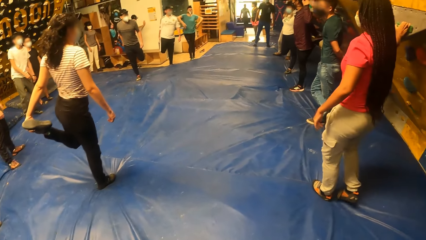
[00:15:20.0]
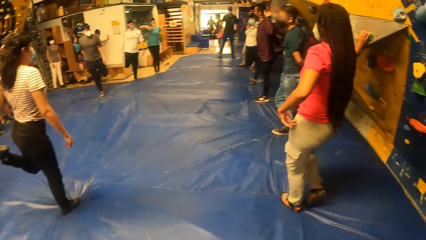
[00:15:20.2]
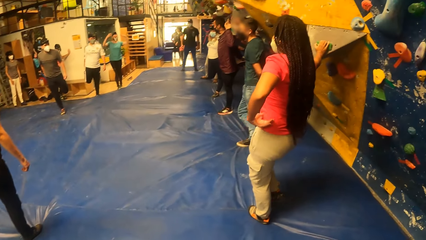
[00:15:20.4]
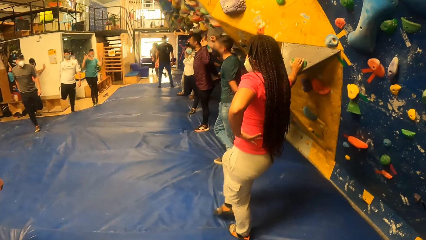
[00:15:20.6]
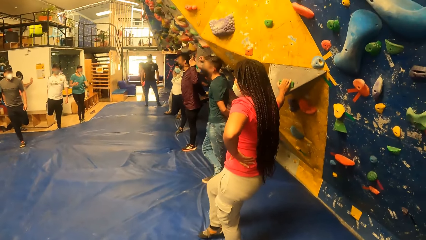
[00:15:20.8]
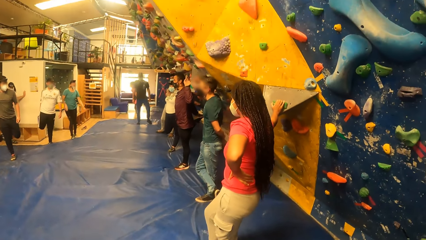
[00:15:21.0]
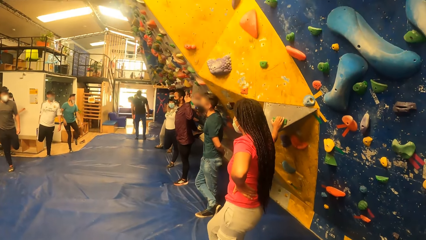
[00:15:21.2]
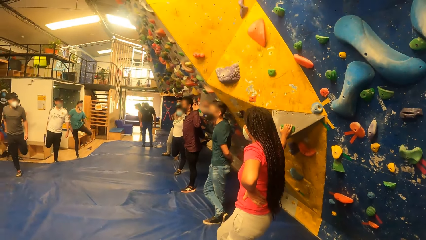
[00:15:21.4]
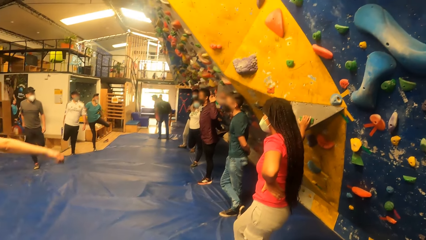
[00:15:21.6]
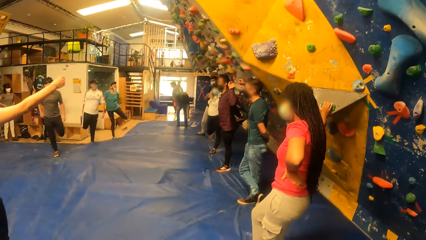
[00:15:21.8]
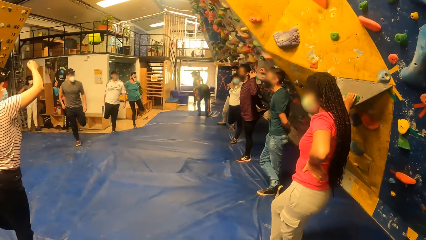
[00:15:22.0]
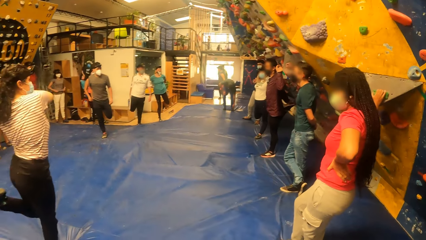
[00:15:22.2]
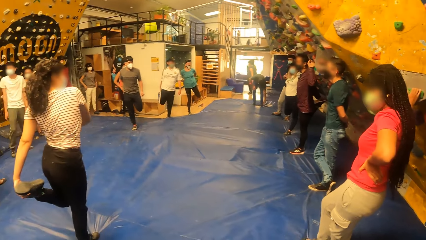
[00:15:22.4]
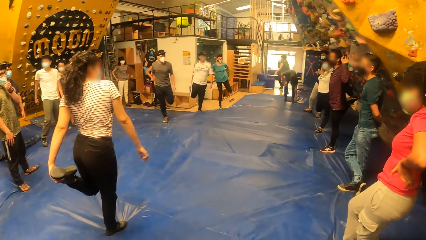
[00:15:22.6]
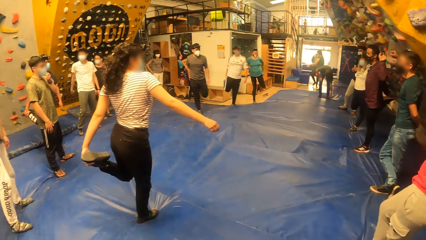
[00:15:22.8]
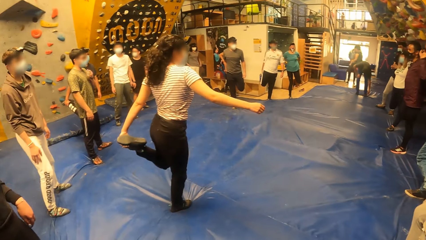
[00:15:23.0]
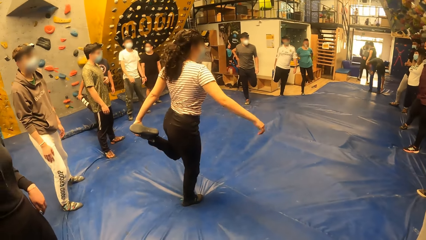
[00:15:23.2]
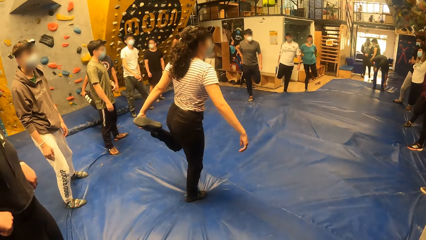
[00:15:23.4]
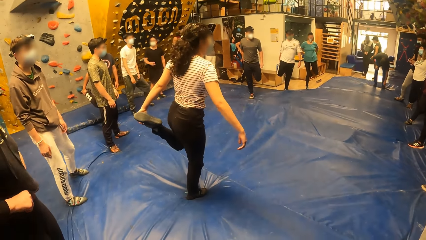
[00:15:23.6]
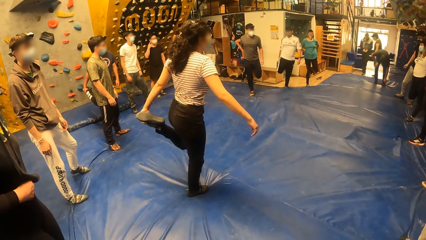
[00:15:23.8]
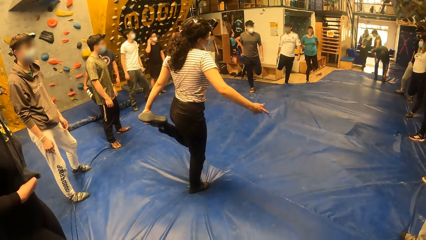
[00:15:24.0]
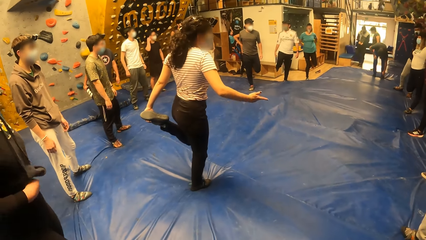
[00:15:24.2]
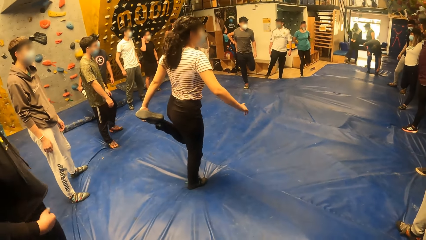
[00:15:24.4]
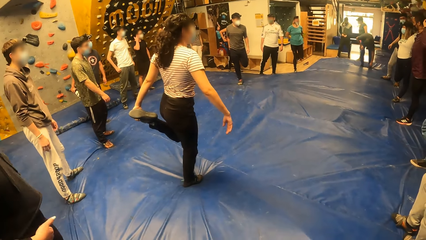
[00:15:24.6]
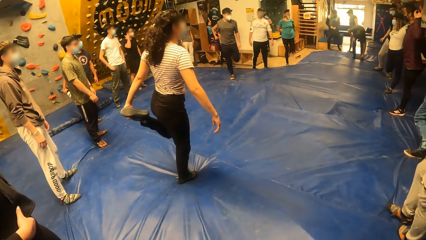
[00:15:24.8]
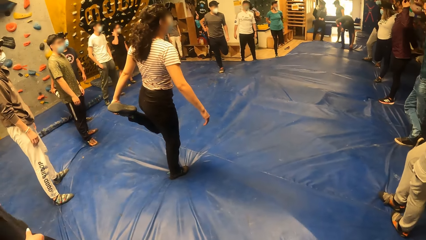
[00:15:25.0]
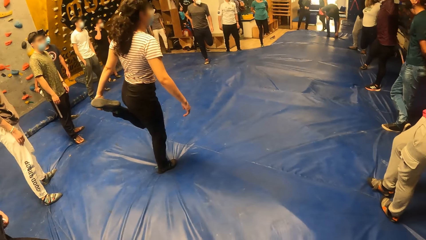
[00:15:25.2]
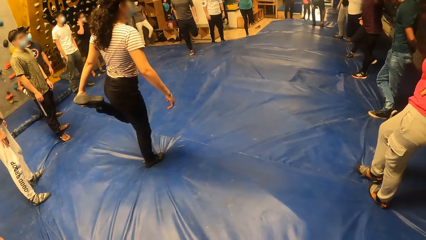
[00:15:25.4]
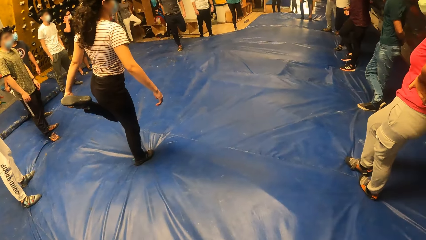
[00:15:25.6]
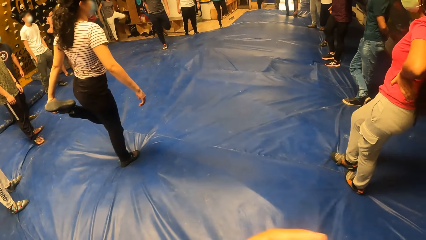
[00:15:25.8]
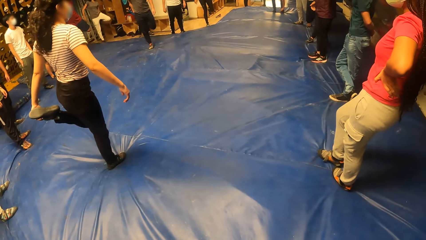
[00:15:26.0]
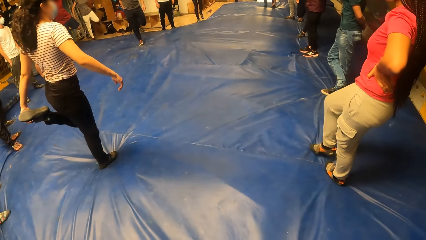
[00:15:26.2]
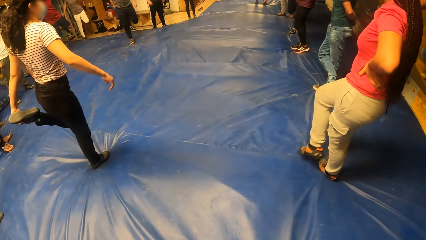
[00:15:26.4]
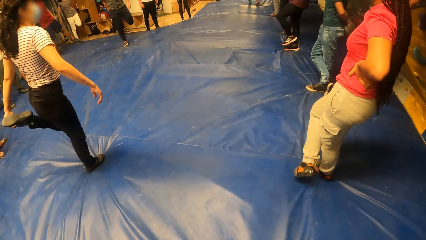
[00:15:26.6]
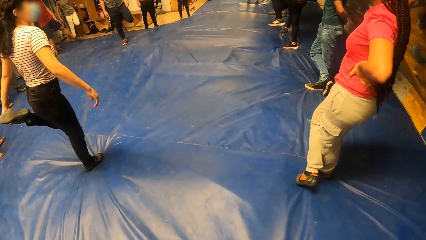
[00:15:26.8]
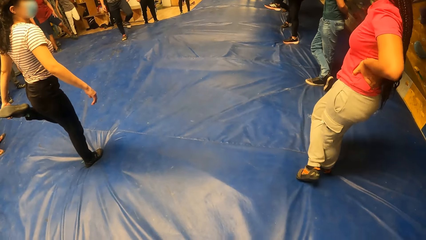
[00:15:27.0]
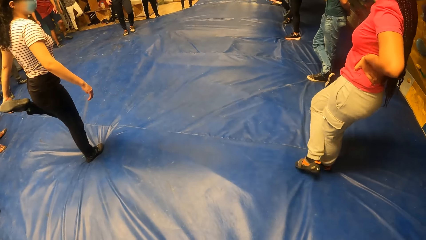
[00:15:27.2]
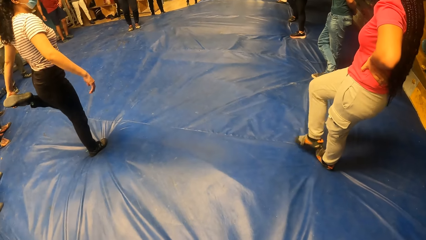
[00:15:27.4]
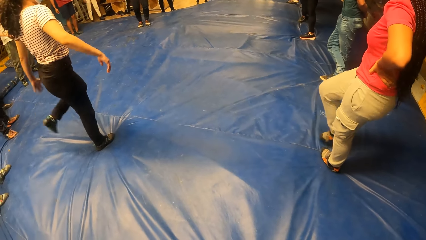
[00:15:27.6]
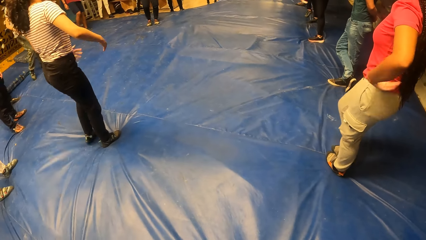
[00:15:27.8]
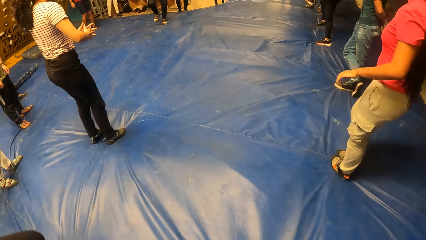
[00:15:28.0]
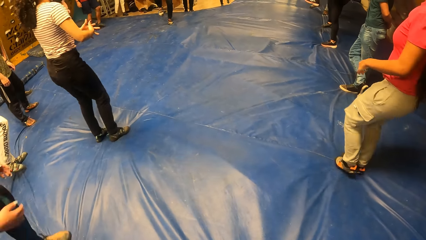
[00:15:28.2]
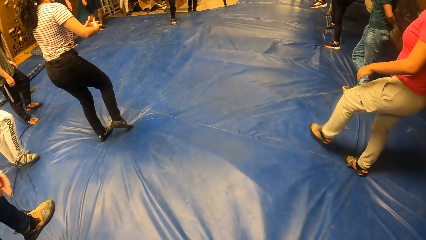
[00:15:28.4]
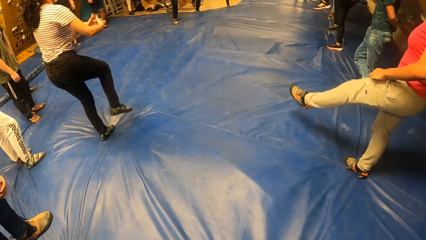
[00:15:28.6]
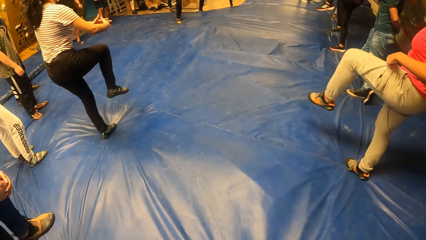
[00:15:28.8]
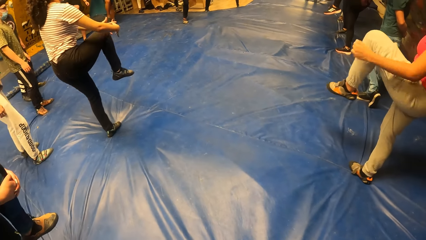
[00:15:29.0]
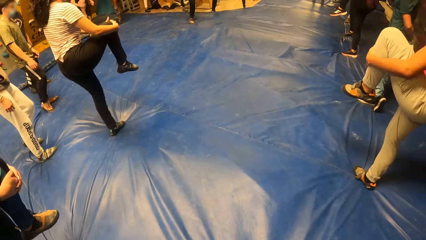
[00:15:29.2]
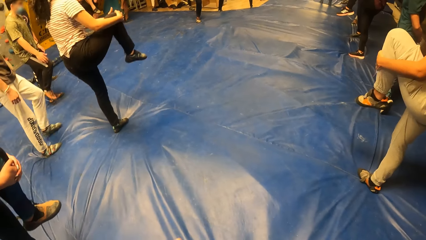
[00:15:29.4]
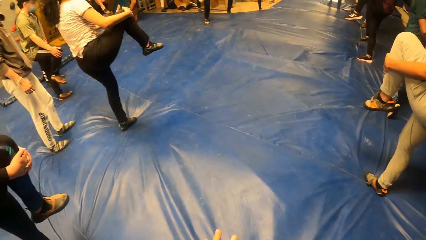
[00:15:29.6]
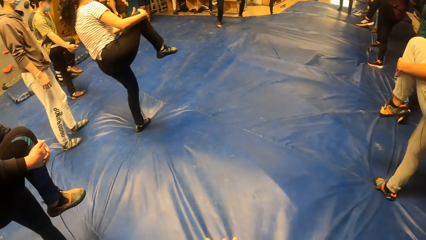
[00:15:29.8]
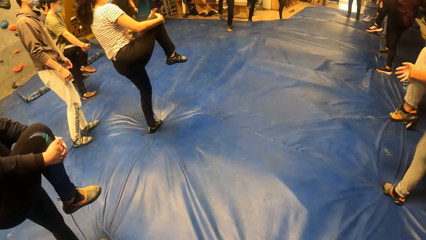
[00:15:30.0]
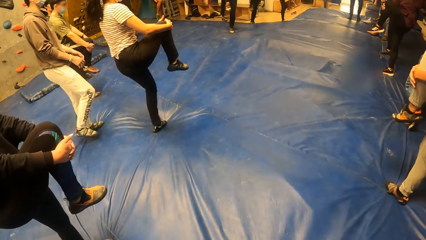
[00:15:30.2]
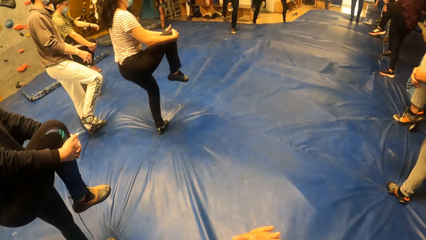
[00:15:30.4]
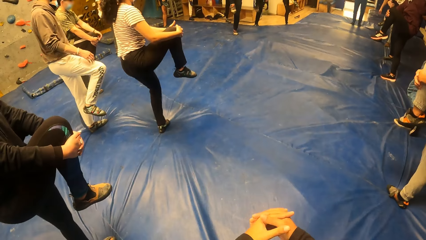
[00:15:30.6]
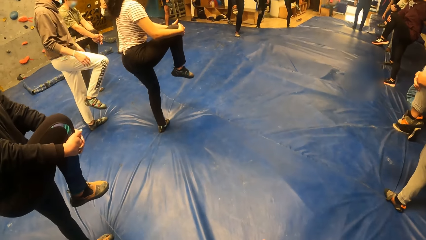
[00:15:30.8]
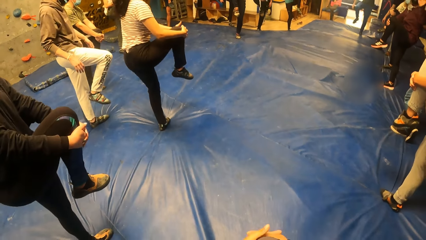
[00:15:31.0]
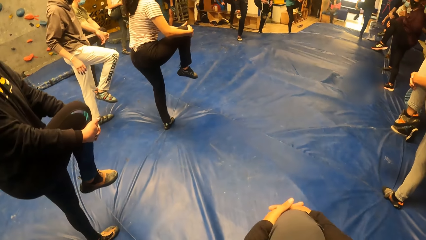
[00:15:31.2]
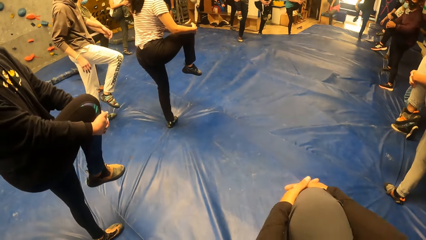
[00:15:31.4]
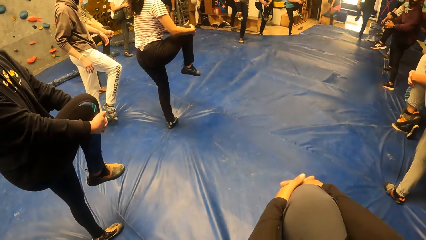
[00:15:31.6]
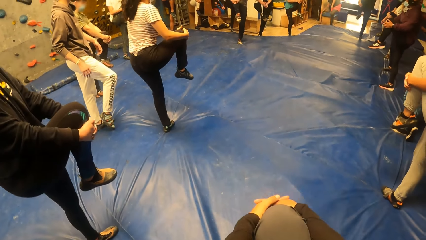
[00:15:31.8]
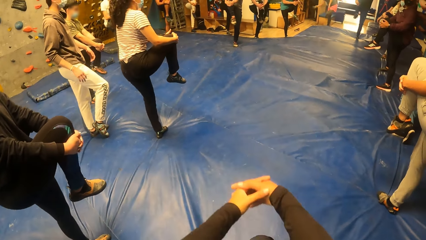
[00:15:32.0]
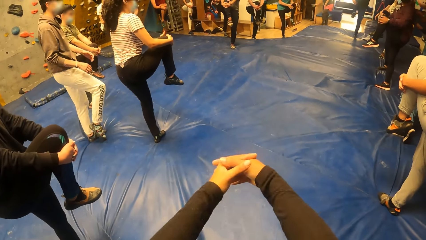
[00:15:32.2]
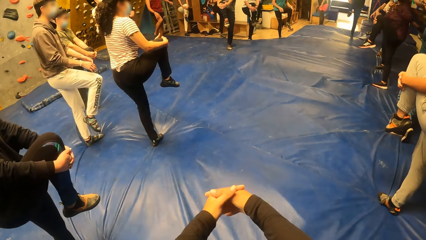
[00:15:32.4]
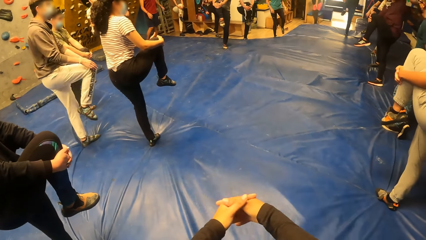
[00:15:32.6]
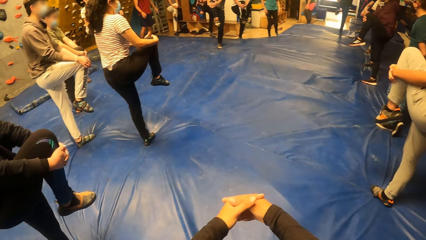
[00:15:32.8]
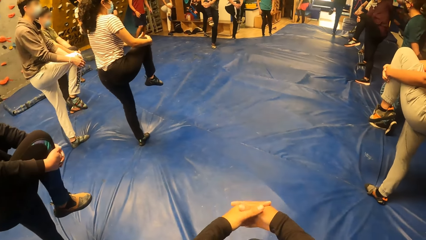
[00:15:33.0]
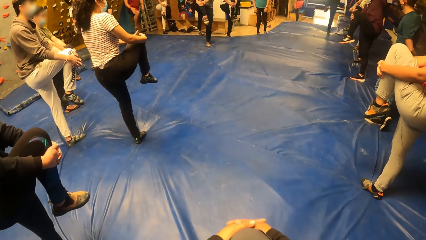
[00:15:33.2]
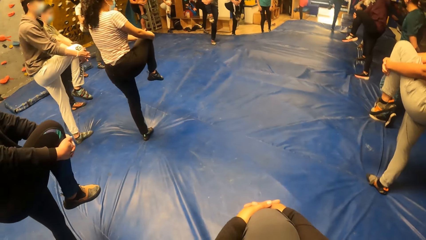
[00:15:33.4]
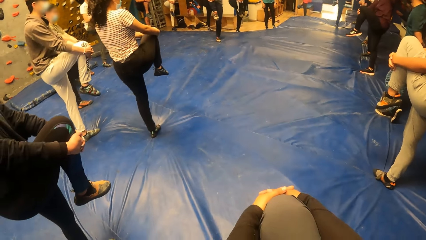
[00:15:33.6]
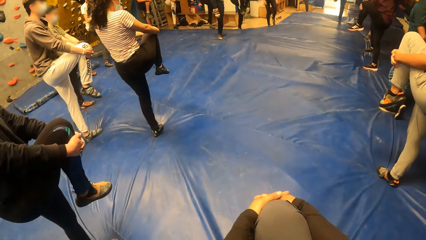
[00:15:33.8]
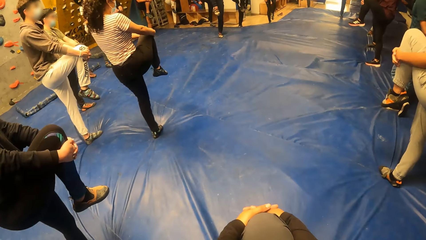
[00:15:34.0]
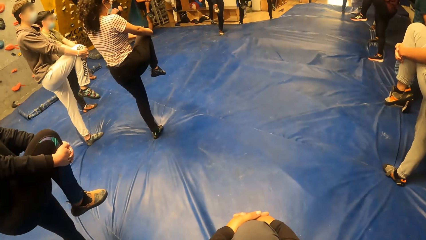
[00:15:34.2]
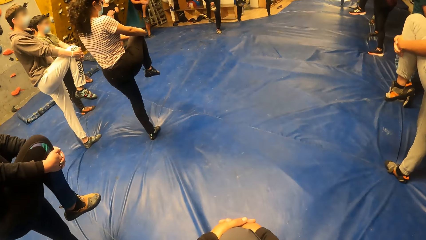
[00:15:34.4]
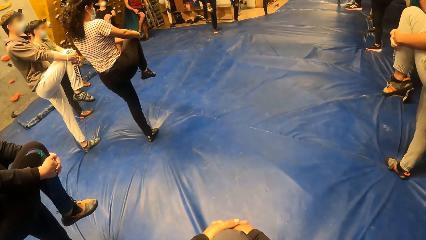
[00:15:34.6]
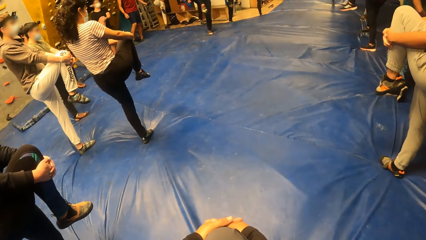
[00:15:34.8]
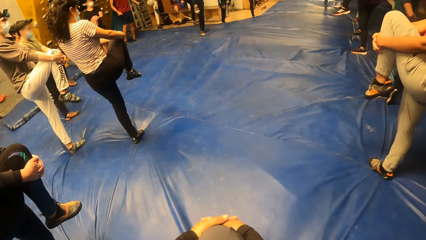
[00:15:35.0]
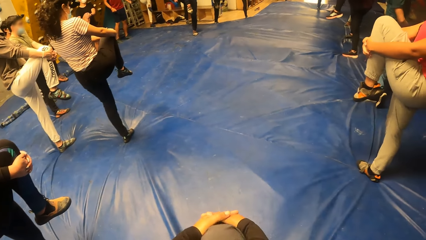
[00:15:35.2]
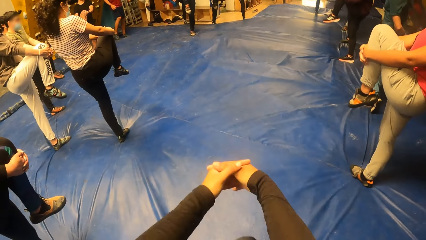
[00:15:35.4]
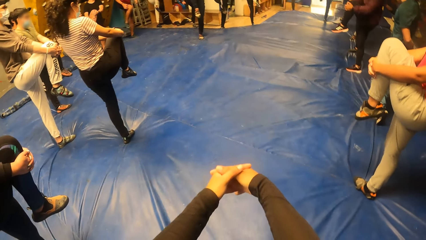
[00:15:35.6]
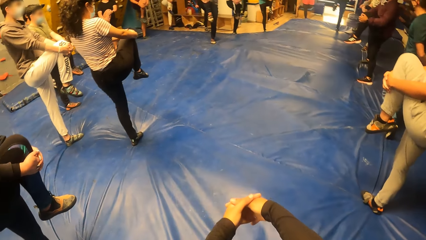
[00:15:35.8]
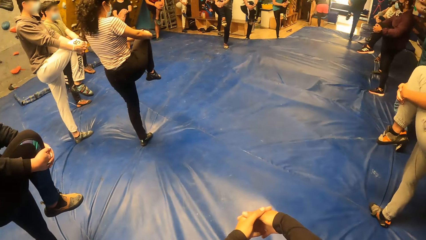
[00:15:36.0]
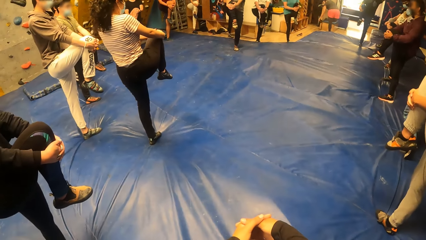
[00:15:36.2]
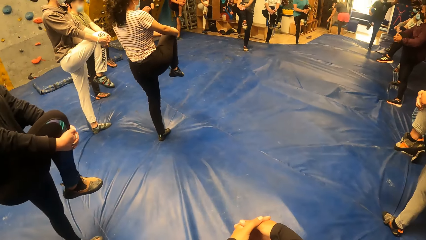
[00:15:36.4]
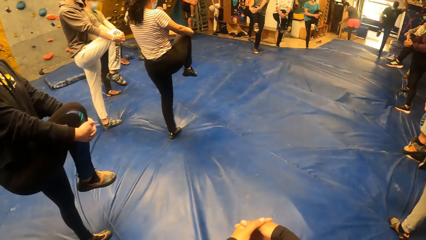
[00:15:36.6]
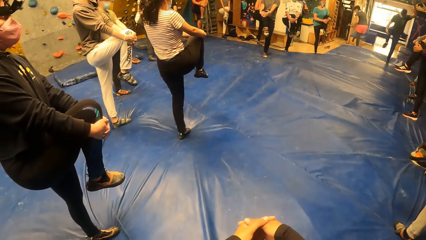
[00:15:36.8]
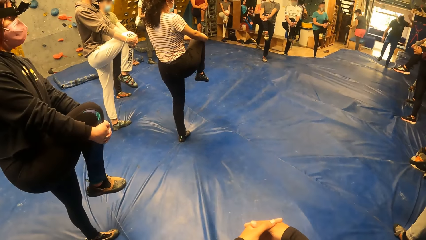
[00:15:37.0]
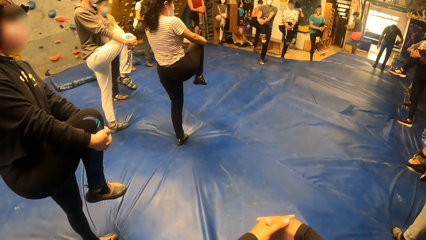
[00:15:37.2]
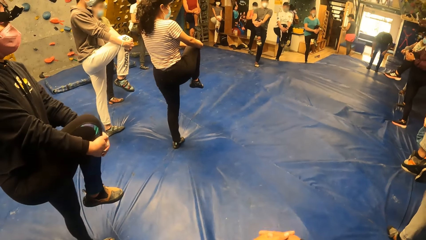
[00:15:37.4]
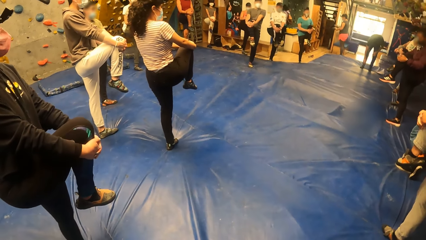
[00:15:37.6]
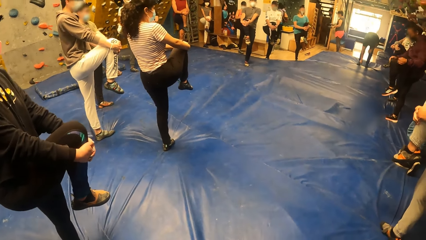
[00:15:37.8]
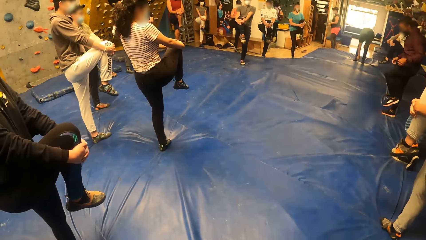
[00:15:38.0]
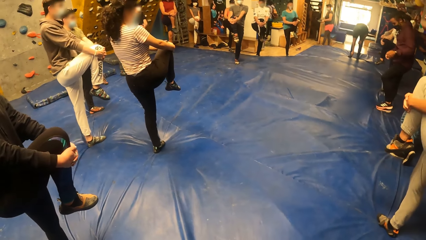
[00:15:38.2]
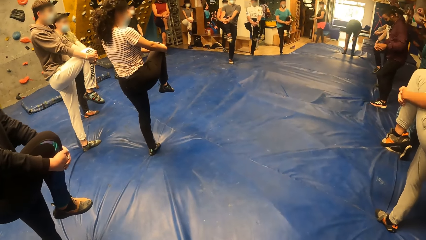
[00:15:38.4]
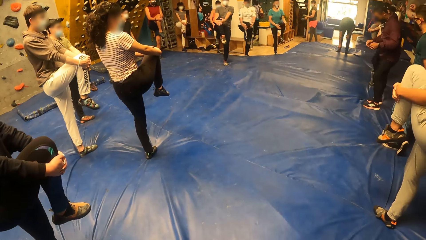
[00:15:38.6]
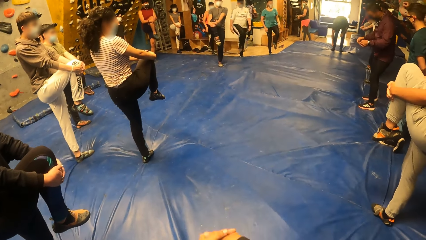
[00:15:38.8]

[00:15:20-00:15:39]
The camera wearer moves the hand. They hold the leg up, put the leg down, hold the leg up, put the leg down, and hold the leg up.
